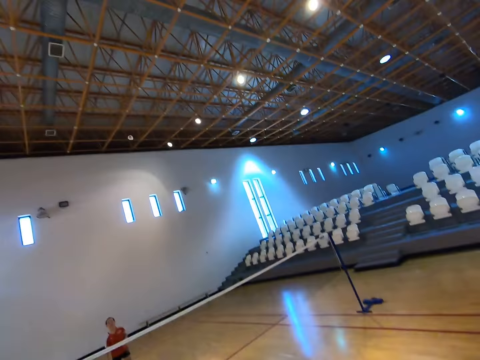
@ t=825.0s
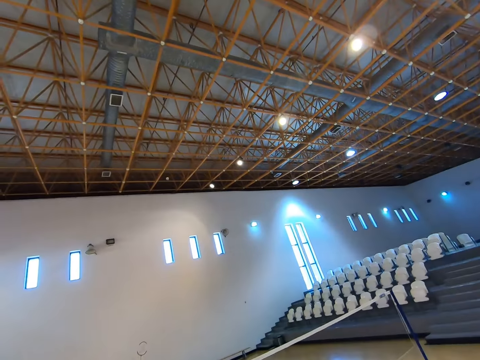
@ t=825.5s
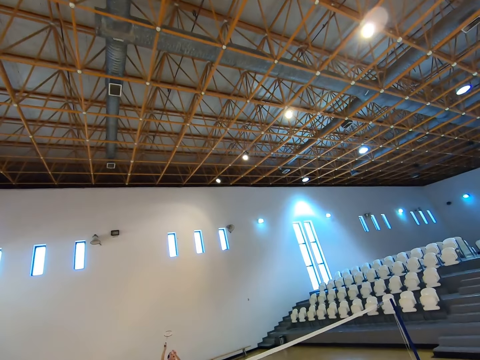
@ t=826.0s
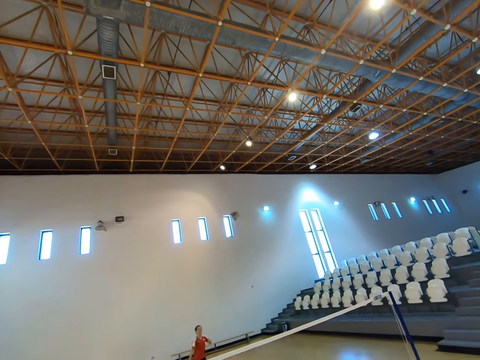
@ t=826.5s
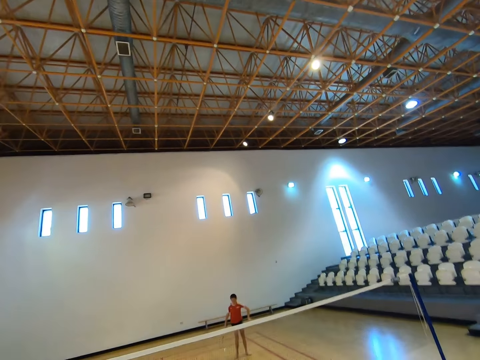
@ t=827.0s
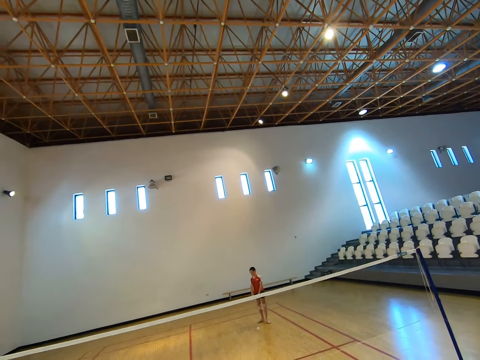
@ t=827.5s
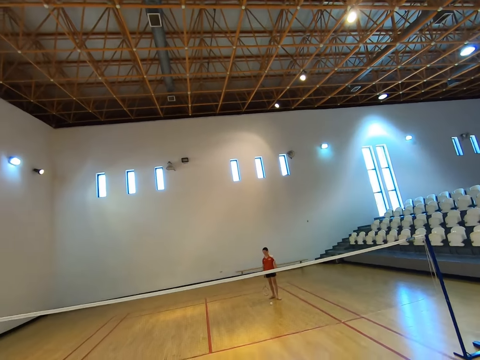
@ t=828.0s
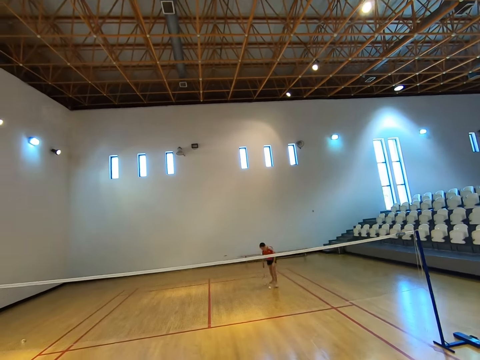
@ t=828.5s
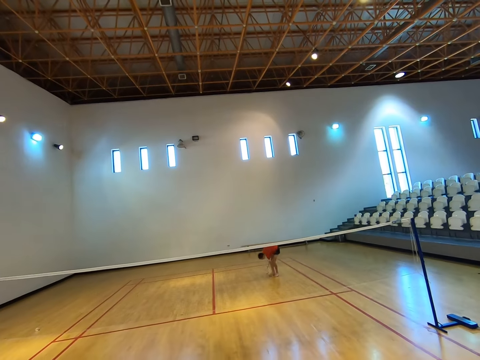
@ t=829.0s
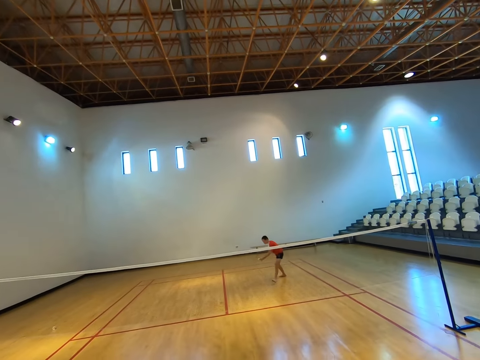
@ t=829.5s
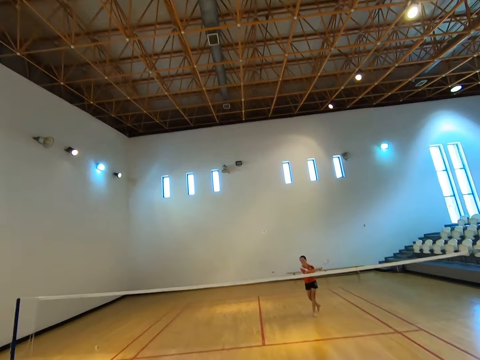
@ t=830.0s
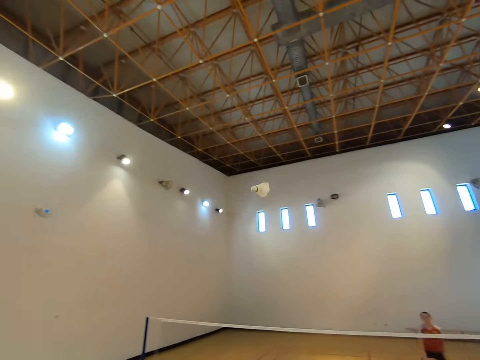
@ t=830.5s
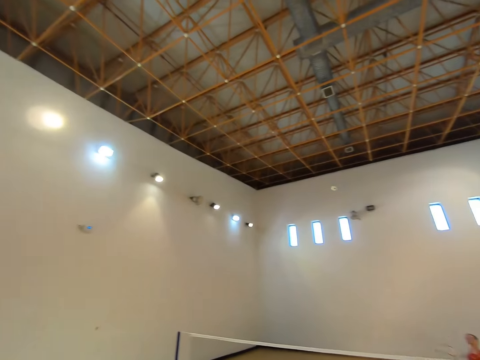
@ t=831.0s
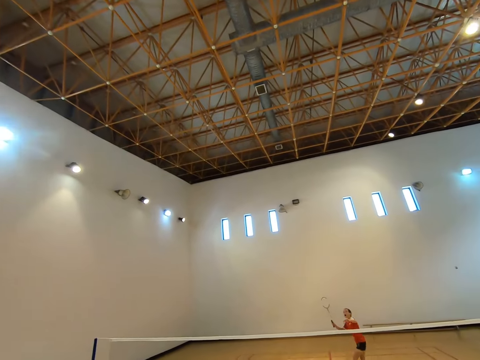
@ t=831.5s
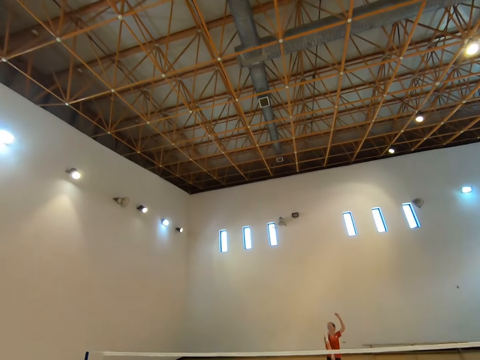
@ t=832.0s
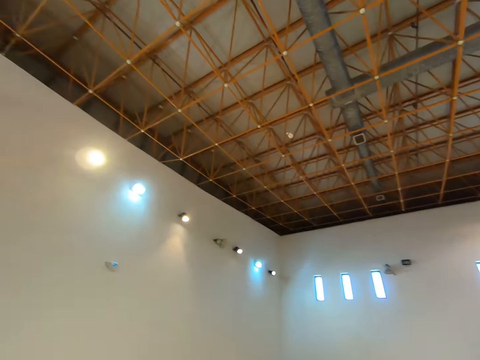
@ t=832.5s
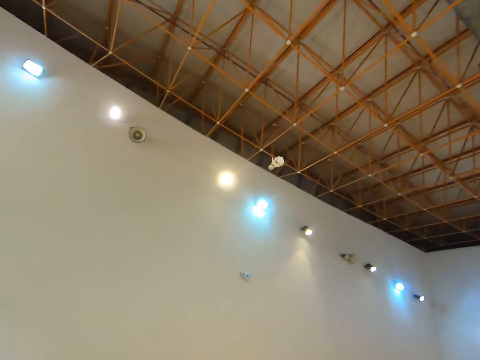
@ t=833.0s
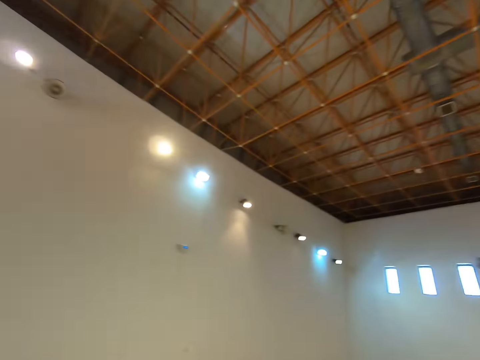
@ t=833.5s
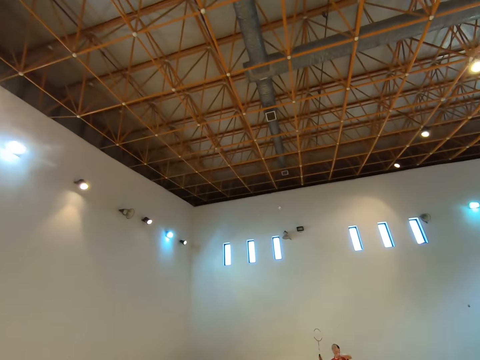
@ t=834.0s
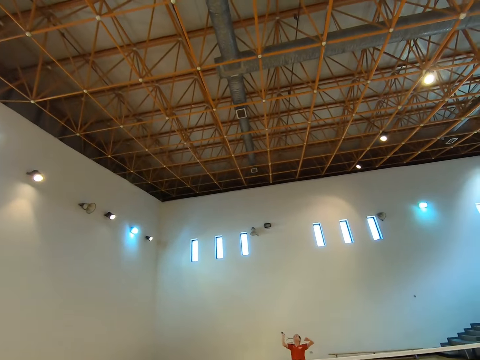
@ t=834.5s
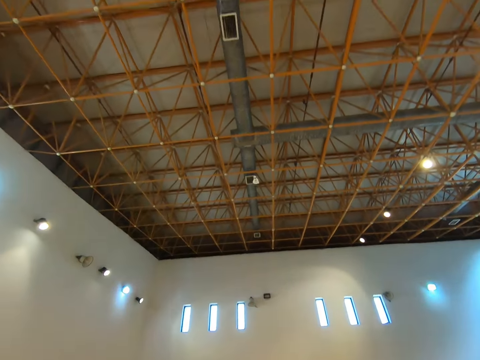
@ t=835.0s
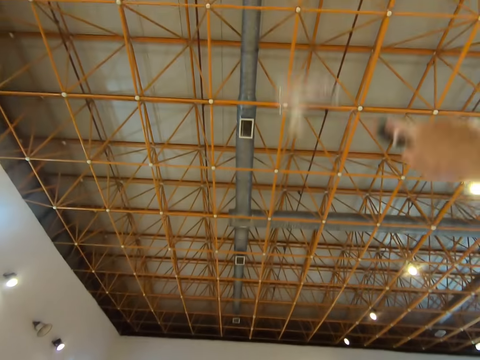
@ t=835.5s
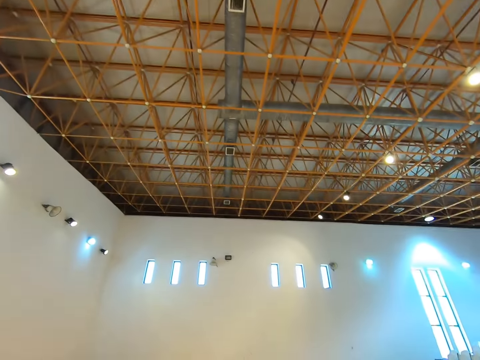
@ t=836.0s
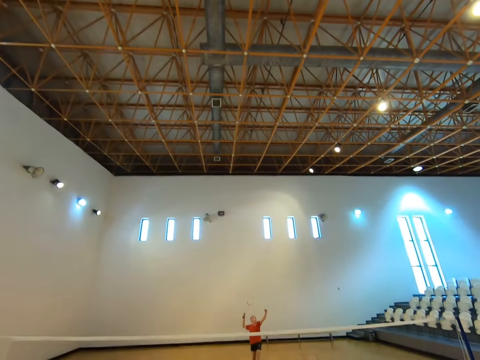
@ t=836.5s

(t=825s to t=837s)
The camera wearer plays badminton with a boy. They hit a shuttlecock with a racket, and throw the shuttlecock to the boy. The boy lifts the racket. The boy bends towards the floor, picks up the shuttlecock on the floor, and stands up. The boy plays badminton with the camera wearer. The boy hits the shuttlecock. The camera wearer hits the shuttlecock to the boy. The boy hits the shuttlecock. The camera wearer hits the shuttlecock to the boy. The boy hits the shuttlecock.

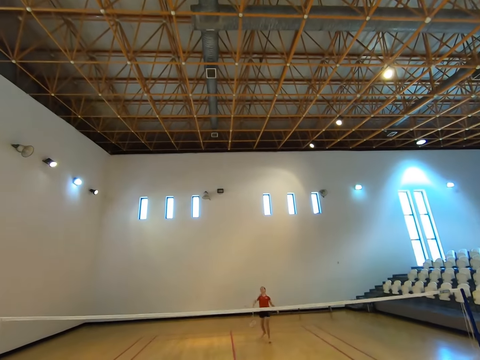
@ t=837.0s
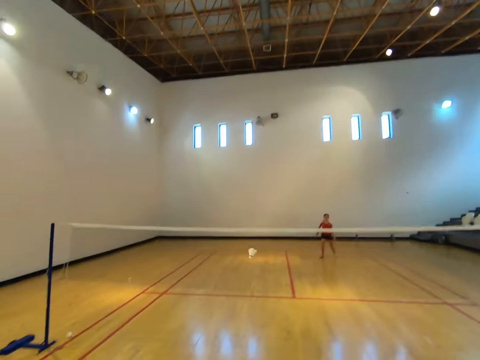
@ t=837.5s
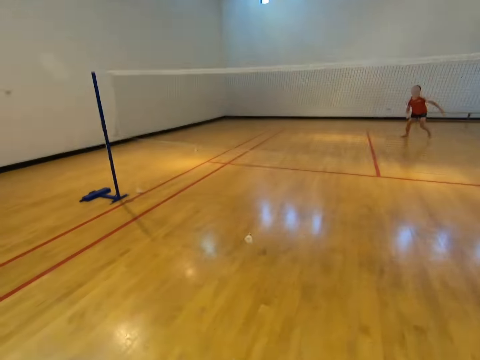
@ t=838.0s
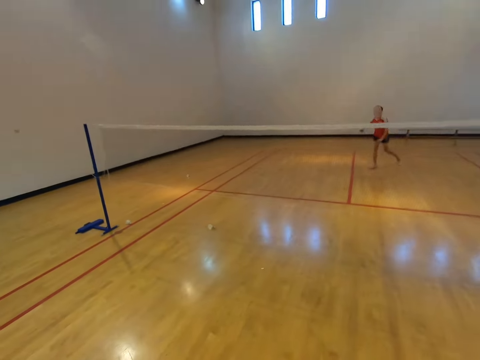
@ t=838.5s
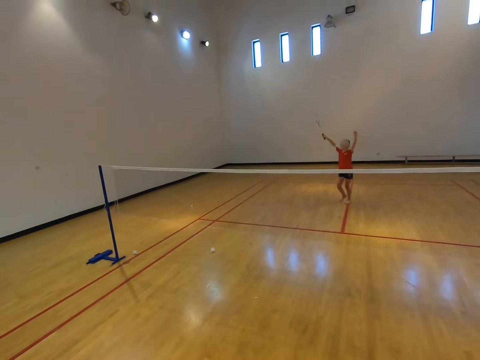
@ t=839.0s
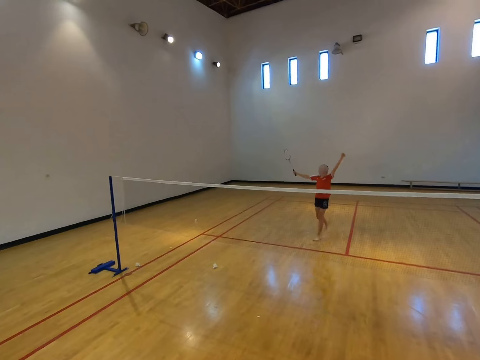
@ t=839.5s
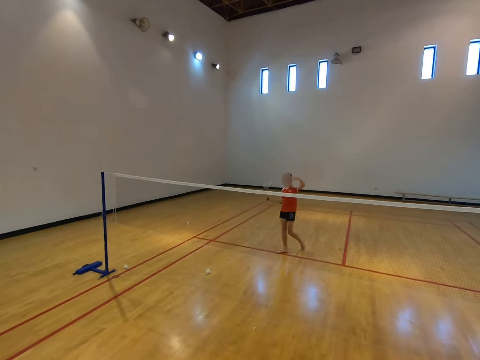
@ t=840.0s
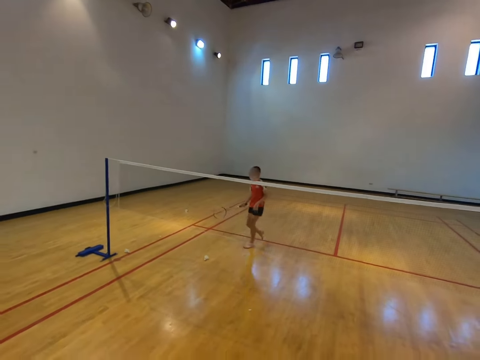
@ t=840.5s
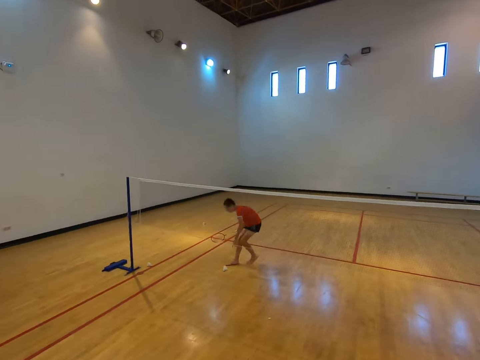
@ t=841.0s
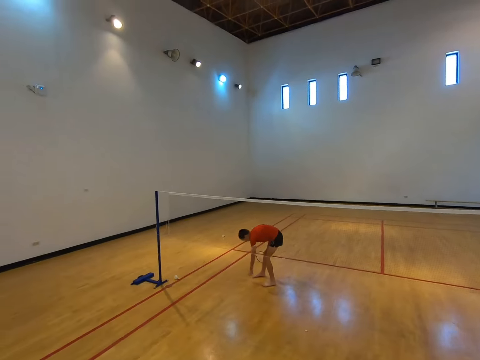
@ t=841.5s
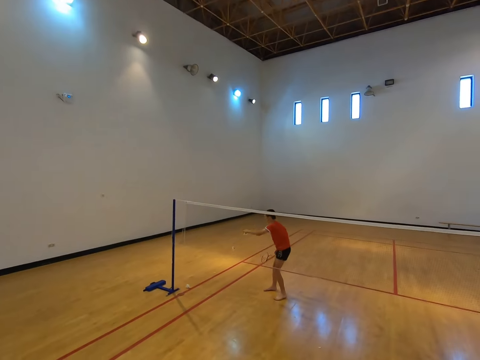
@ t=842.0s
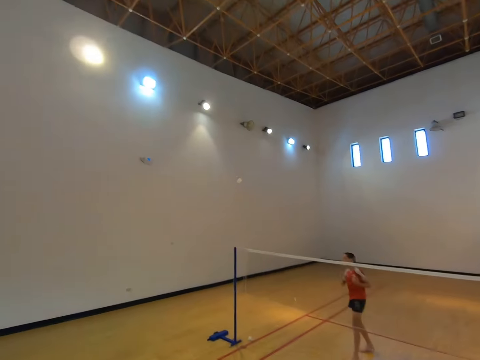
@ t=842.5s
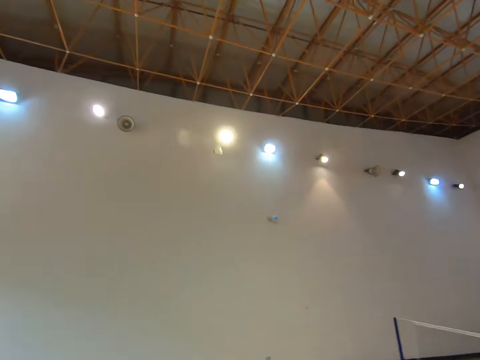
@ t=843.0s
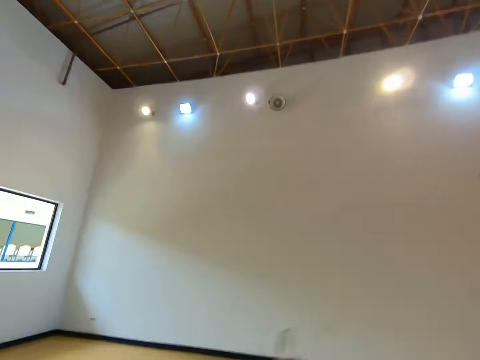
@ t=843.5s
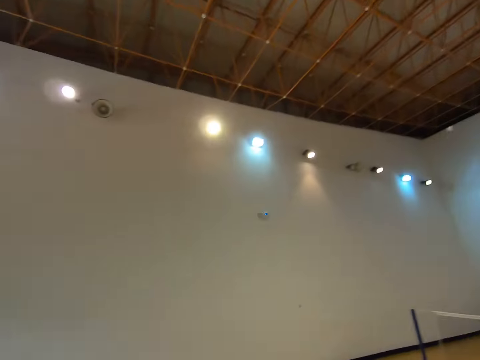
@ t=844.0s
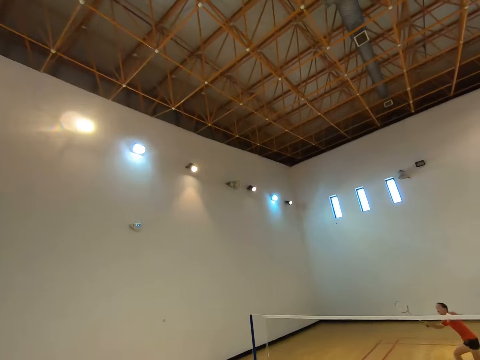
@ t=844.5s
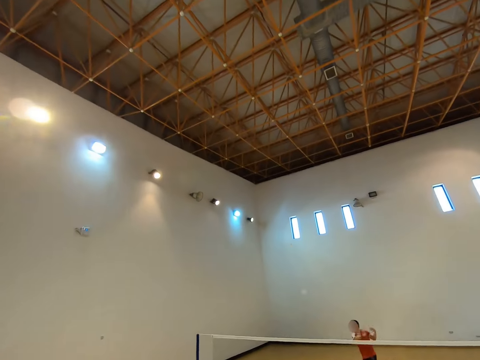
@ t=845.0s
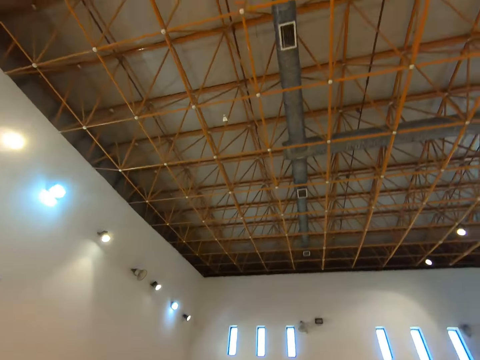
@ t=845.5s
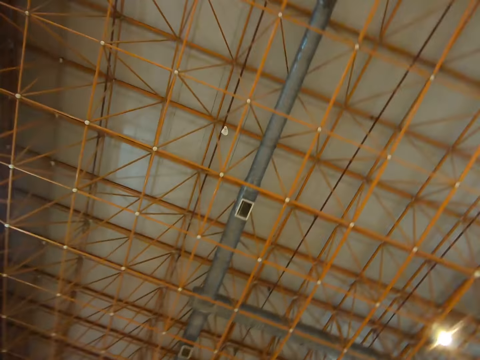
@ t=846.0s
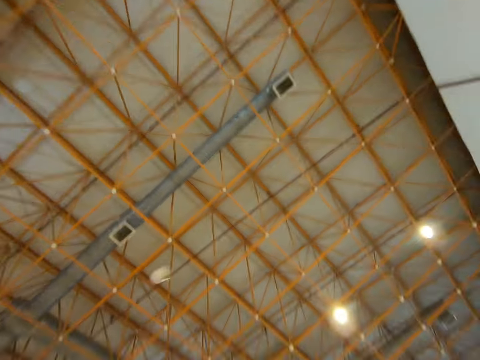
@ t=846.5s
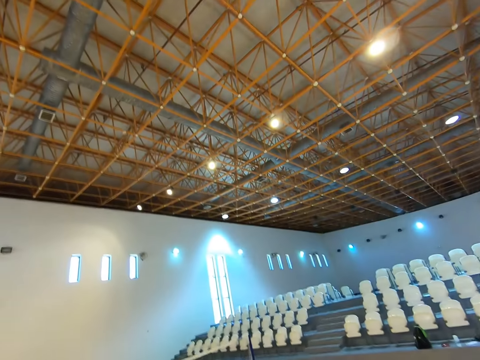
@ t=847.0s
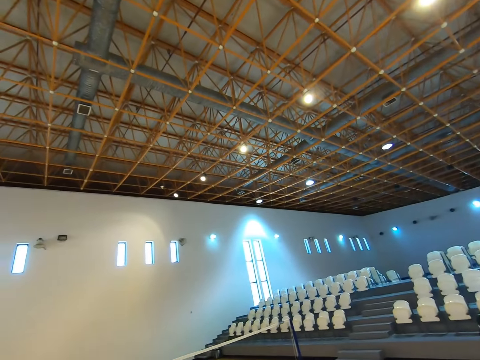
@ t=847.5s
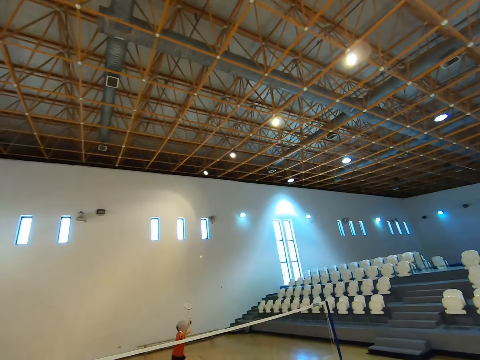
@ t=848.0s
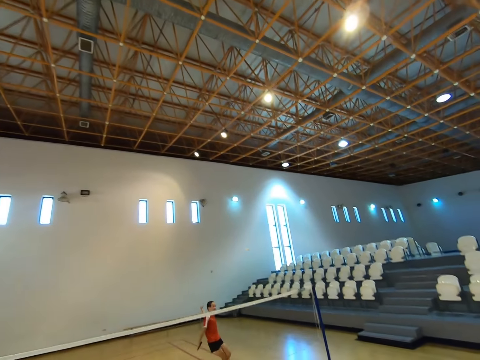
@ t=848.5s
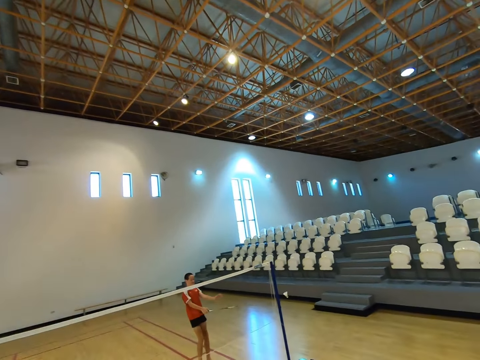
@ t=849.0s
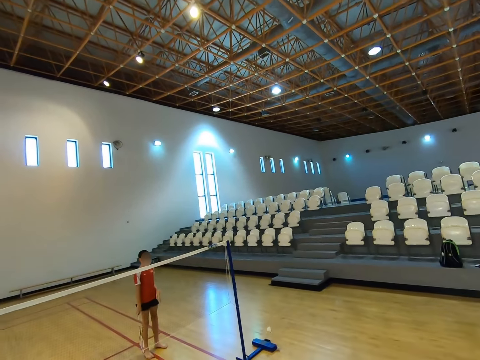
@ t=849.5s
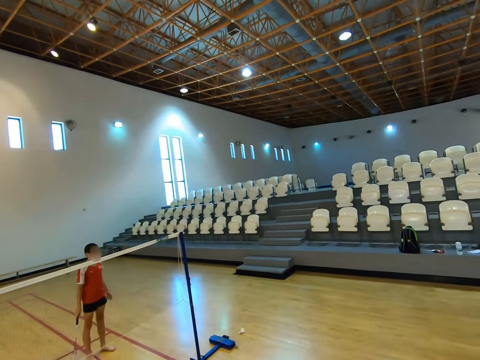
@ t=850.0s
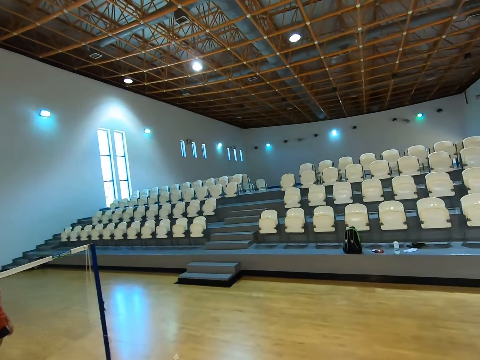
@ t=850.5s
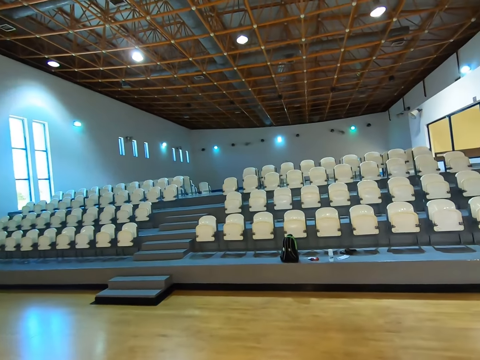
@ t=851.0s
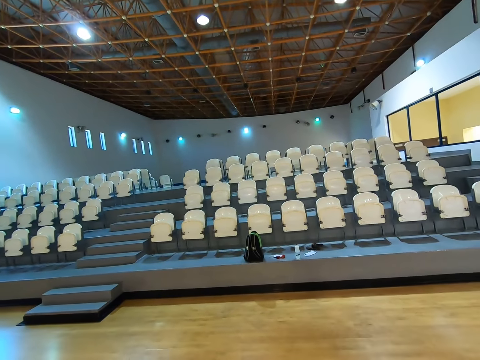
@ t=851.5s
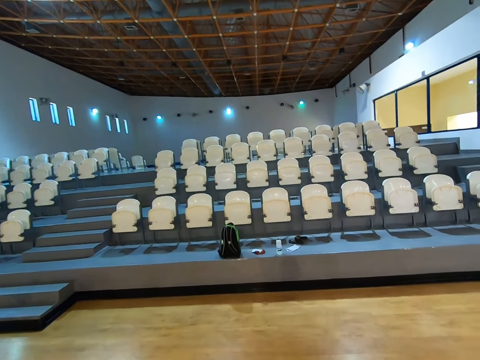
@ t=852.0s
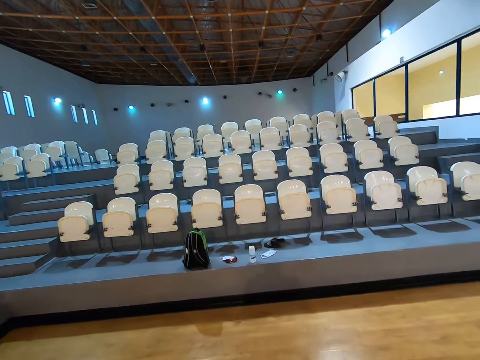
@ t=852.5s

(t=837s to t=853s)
The camera wearer hits a shuttlecock to a boy. The boy runs towards the net, bends towards the floor, picks up the shuttlecock on the floor, and stands up. The boy plays badminton with the camera wearer. The boy hits the shuttlecock. The camera wearer walks towards the seats.
